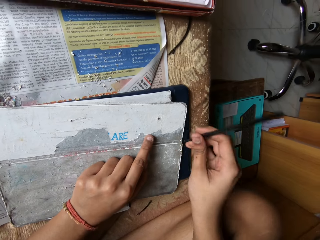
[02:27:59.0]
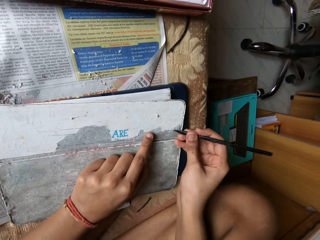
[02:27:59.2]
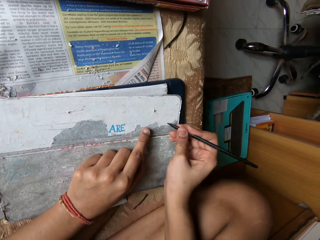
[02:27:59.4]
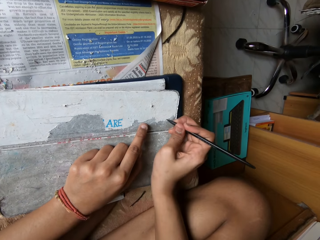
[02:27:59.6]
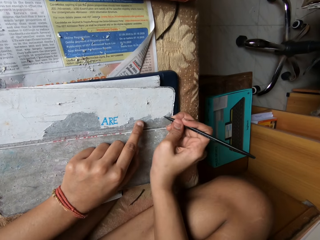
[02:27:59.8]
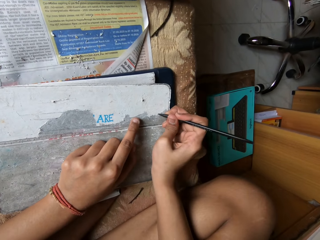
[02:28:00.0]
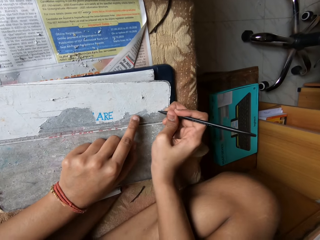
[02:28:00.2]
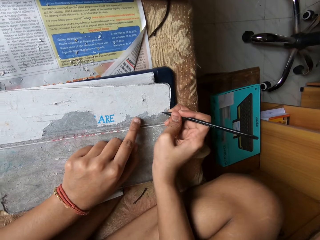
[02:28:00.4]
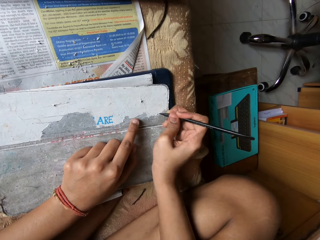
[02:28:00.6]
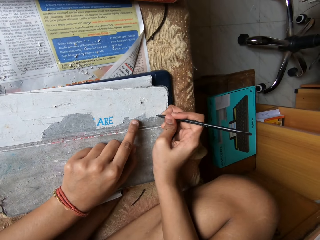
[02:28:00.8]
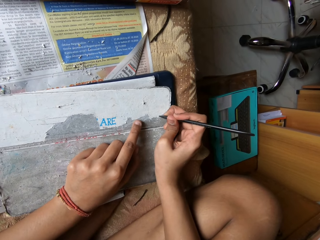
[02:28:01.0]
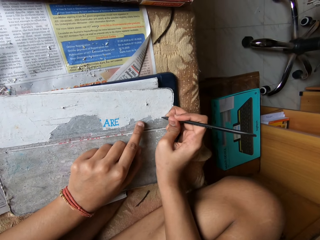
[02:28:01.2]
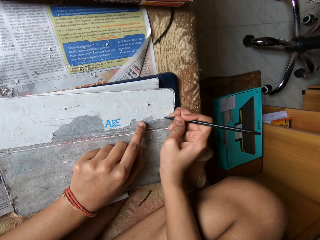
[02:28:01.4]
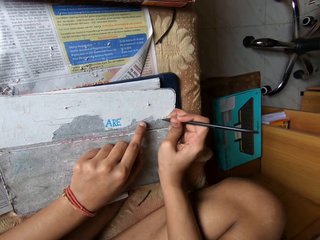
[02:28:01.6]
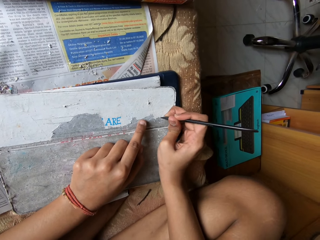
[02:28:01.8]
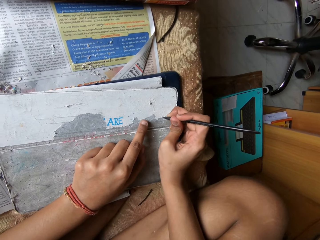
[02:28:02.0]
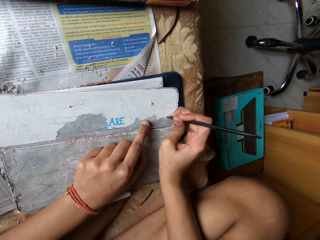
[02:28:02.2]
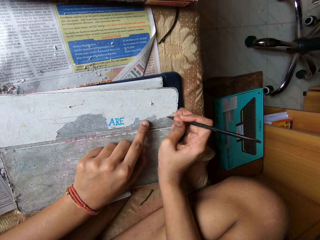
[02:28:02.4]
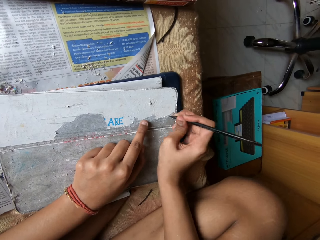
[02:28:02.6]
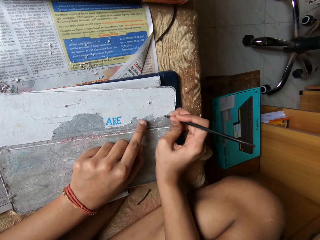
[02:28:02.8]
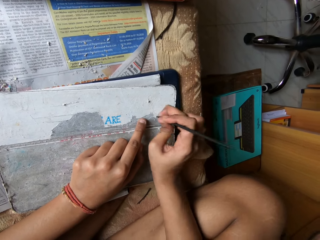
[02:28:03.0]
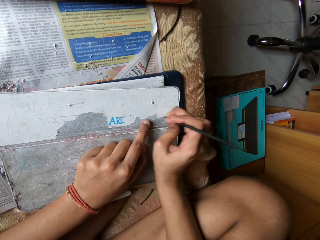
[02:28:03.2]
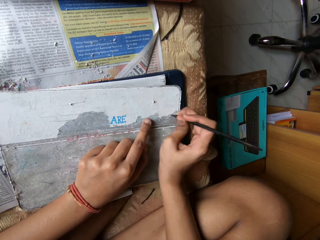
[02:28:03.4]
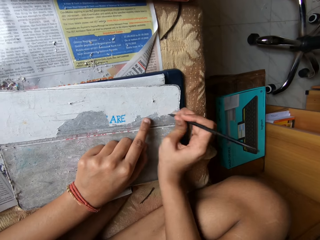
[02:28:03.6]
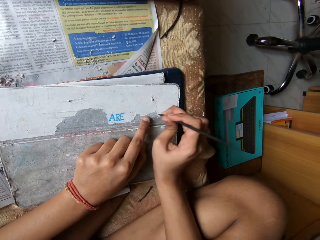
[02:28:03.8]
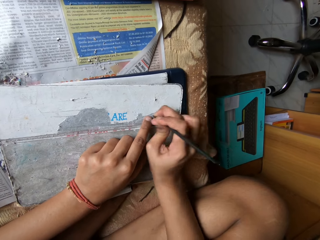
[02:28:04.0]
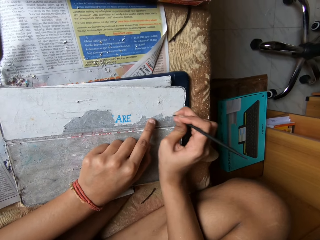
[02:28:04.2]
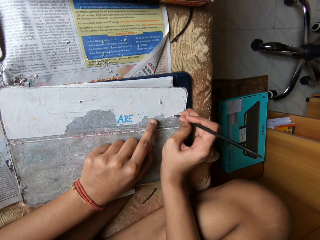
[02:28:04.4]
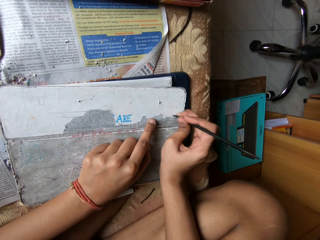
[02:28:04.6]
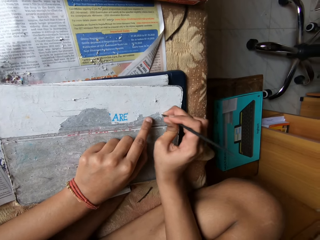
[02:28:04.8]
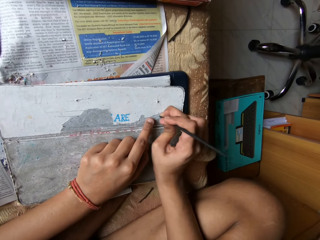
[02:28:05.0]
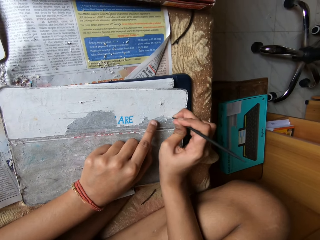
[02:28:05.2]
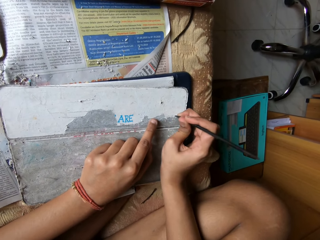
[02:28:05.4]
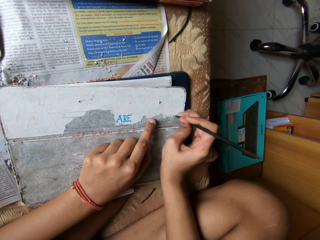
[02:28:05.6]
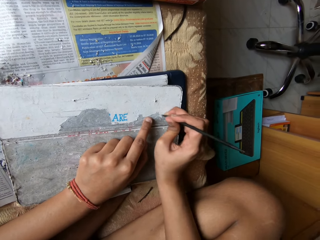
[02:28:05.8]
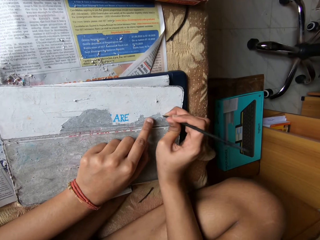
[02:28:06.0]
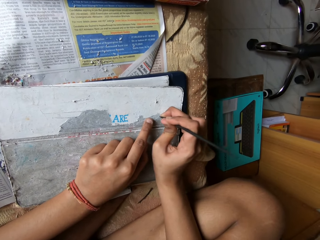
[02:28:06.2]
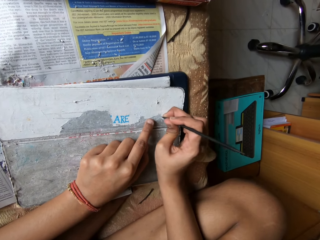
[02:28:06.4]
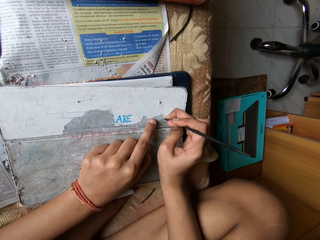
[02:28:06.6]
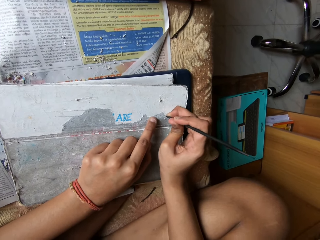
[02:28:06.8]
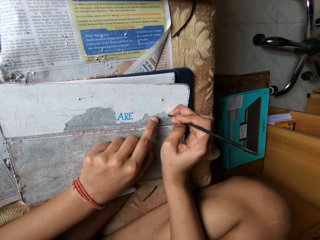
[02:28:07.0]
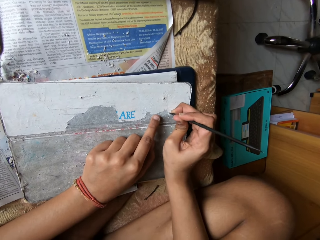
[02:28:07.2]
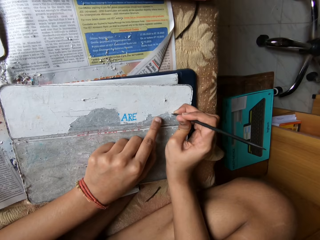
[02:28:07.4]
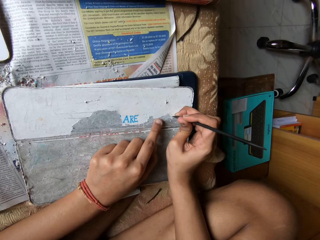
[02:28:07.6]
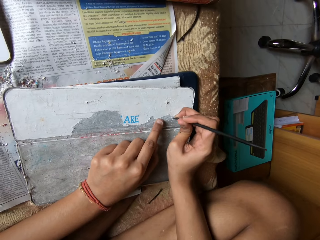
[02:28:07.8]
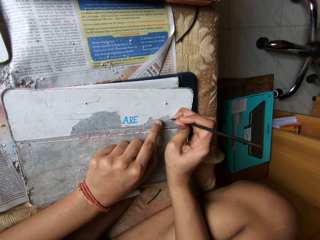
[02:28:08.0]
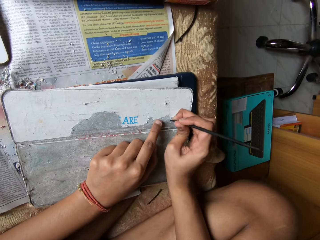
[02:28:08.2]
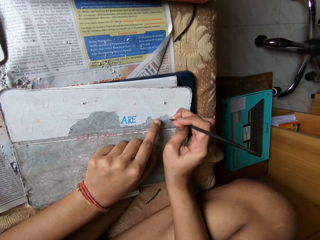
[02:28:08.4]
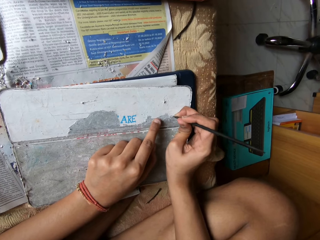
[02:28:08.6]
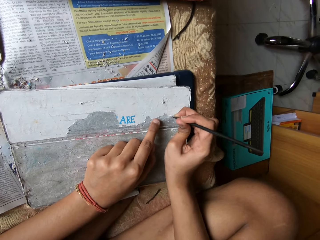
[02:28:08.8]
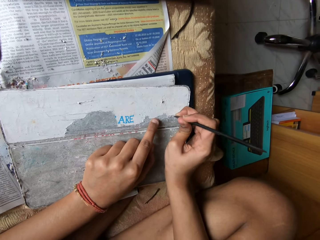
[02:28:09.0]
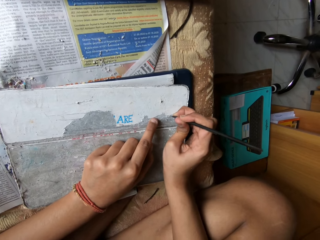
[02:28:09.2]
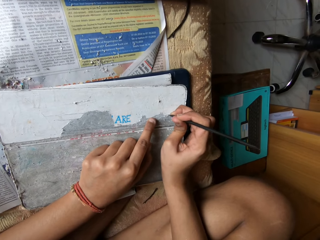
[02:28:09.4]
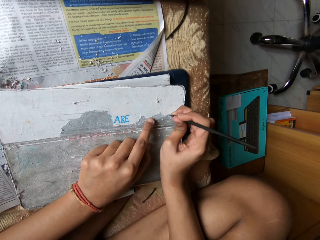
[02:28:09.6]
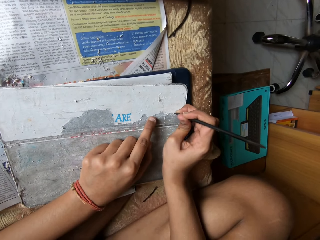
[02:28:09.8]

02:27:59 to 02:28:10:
The camera wearer removes paper with a black stick spudger. They do it again.

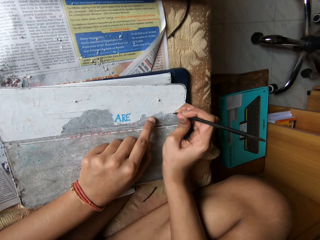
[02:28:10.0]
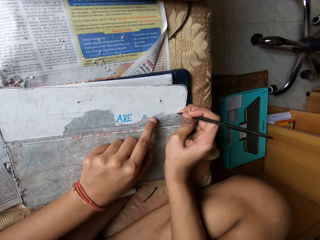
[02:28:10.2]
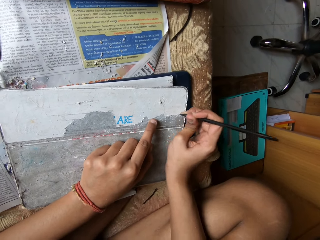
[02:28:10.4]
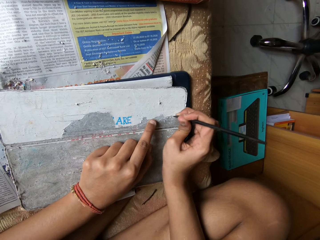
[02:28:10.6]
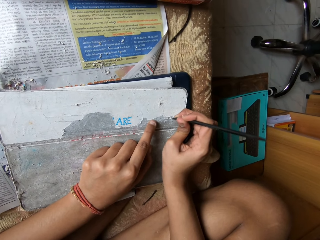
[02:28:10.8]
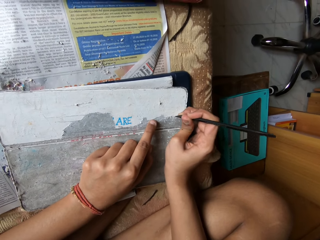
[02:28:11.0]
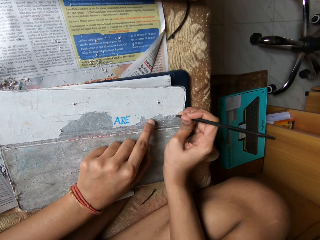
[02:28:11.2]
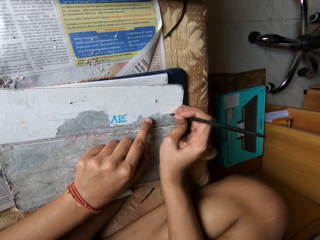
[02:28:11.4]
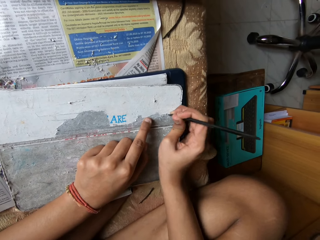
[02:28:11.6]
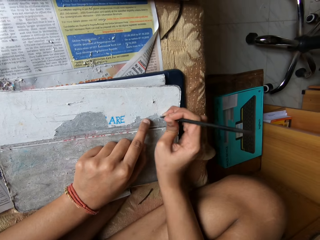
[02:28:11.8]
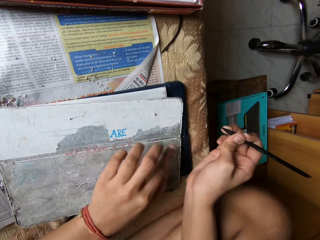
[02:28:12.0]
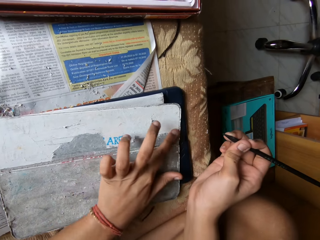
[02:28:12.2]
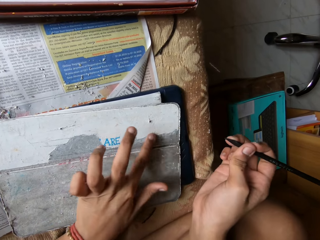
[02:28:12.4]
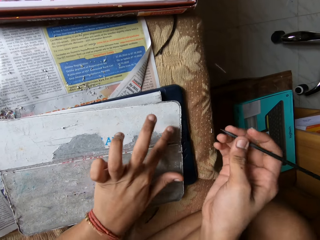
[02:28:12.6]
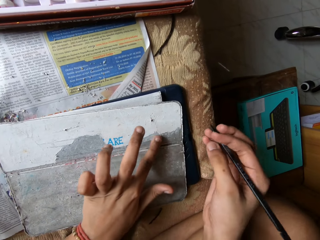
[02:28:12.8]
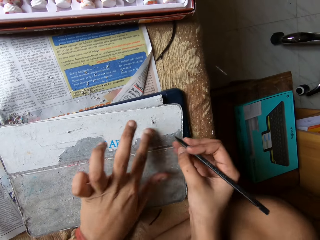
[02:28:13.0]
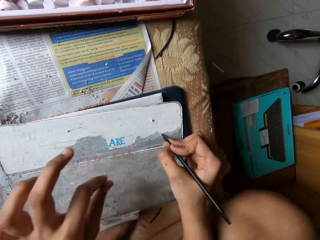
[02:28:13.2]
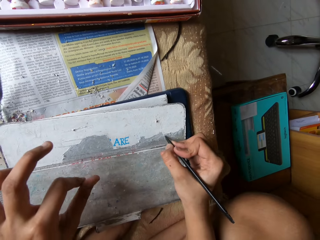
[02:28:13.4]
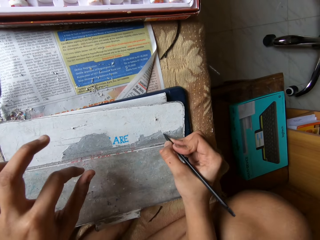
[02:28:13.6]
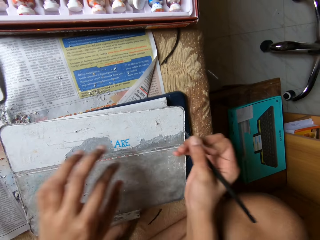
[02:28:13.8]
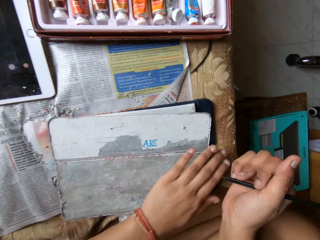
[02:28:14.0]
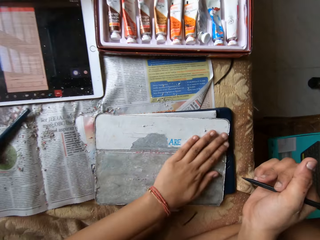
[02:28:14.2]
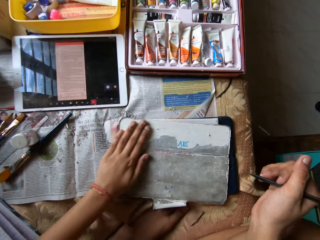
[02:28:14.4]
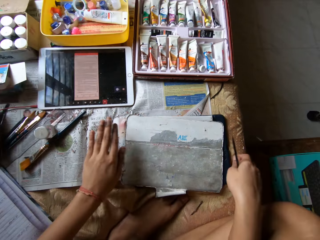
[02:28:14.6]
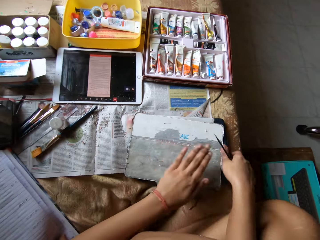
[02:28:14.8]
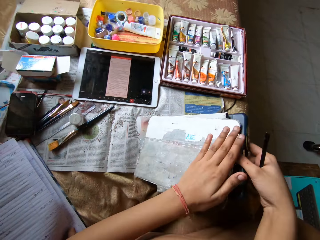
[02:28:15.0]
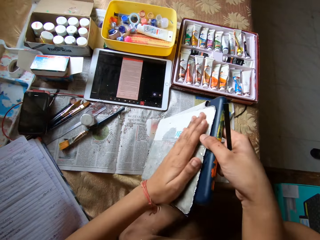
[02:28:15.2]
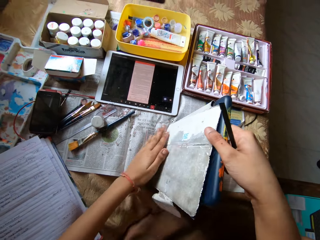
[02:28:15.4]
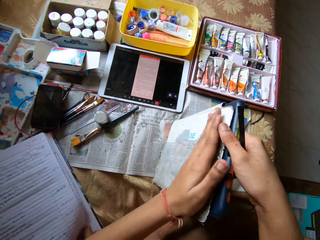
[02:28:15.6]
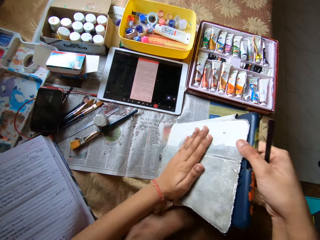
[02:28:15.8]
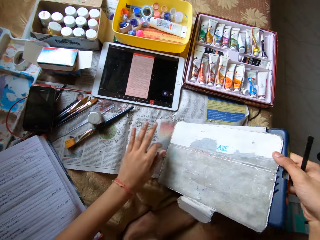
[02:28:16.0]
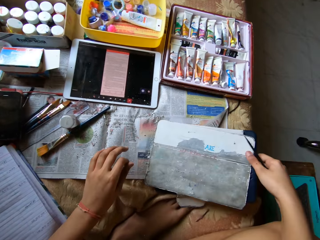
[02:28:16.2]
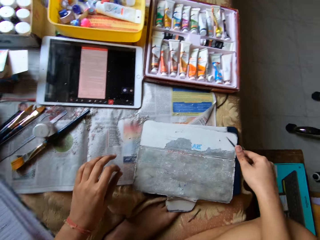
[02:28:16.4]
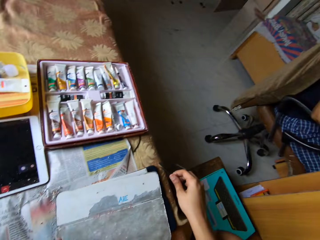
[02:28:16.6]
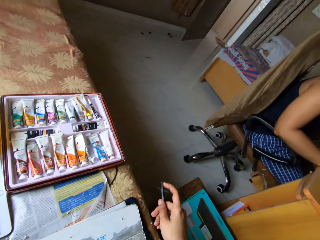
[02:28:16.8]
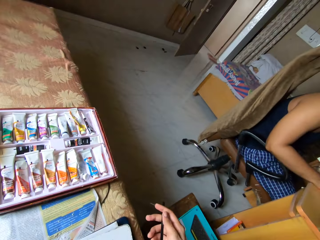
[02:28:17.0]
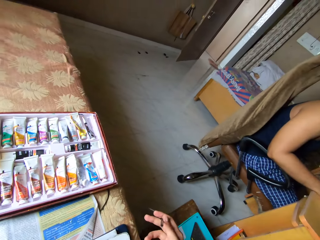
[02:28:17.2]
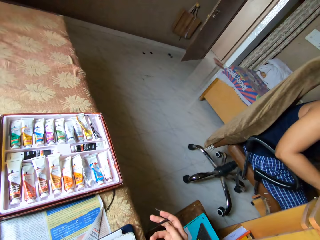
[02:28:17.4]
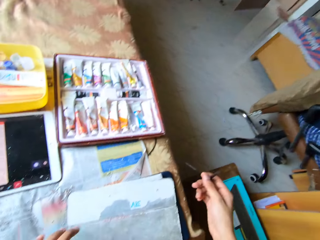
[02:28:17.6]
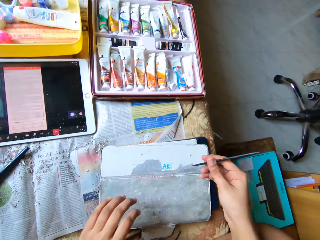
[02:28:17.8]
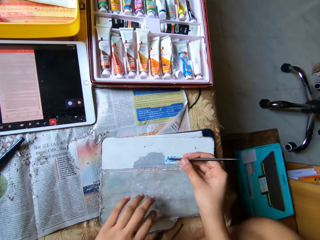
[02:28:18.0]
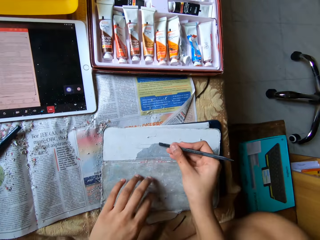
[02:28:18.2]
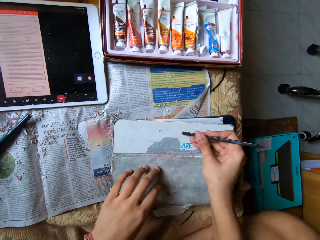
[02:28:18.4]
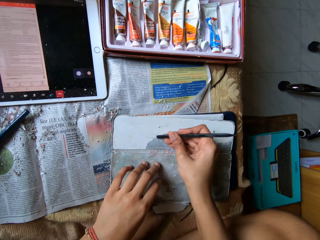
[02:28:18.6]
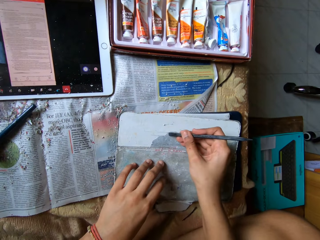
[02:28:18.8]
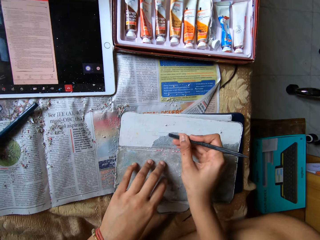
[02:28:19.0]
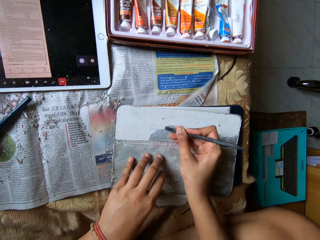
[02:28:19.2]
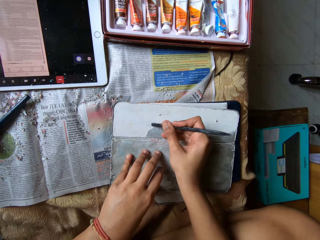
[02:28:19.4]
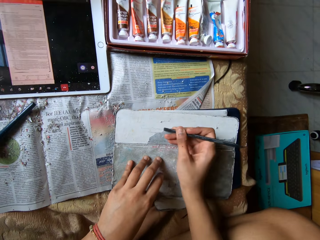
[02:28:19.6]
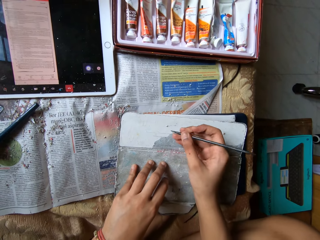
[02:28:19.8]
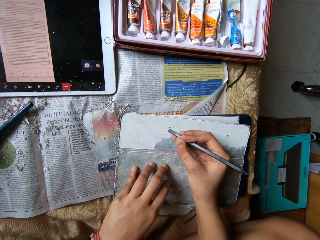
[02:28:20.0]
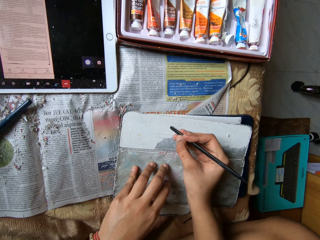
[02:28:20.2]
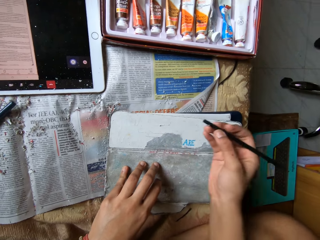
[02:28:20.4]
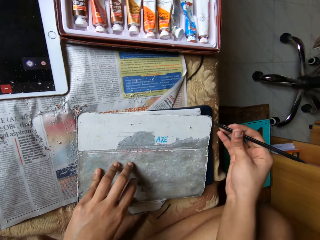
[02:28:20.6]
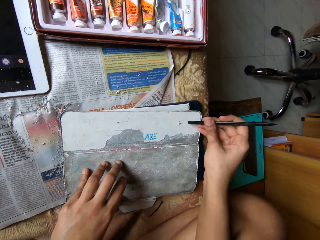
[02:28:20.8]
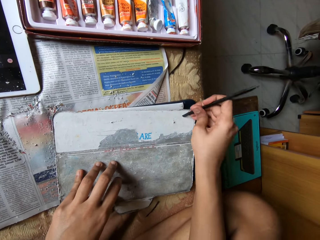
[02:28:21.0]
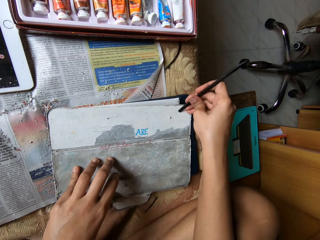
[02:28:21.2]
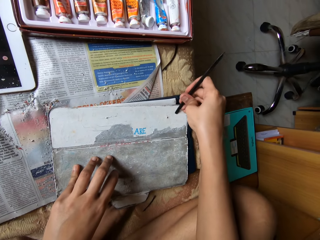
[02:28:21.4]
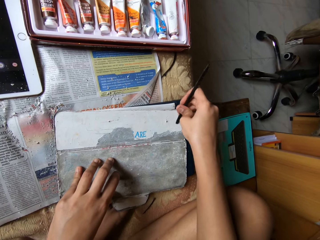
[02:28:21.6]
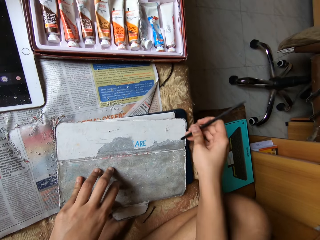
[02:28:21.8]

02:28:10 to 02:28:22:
The camera wearer peels the pouch on the tablet device with her left hand. She peels the pouch on the tablet device with the pen in her right hand. She dusts the pouch on the tablet device with her left hand. She picks up the tablet device on the table with her right hand and lowers the tablet device in her right hand on the table. She looks around the house. She peels the pouch on the tablet device with the pen in her right hand.
